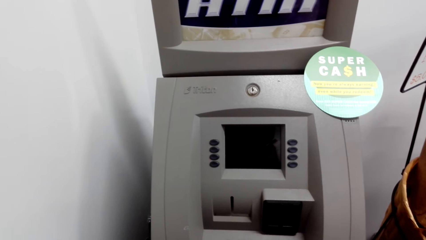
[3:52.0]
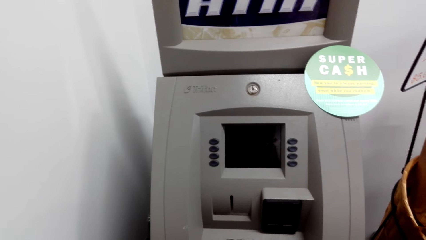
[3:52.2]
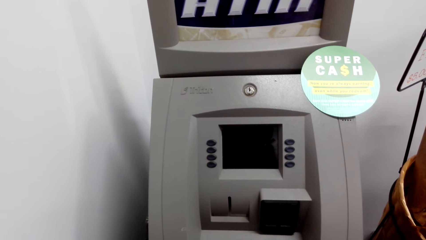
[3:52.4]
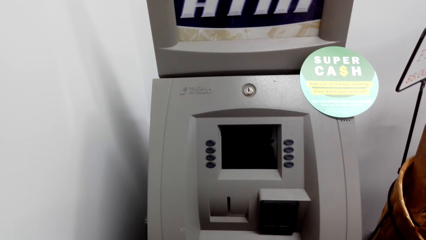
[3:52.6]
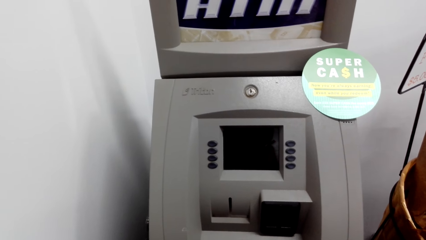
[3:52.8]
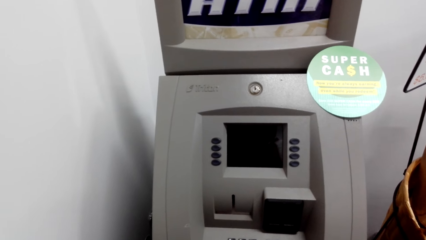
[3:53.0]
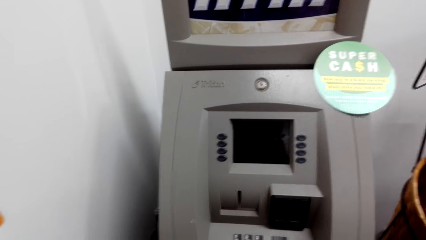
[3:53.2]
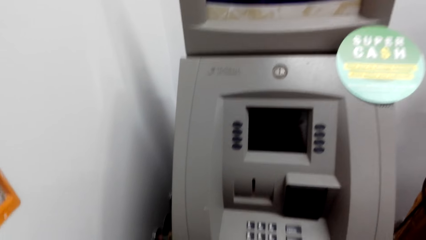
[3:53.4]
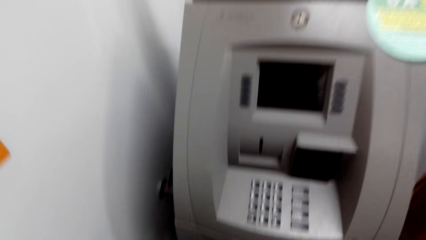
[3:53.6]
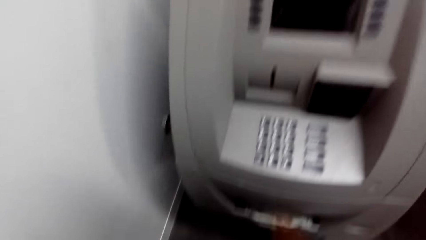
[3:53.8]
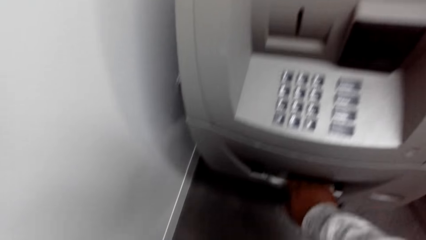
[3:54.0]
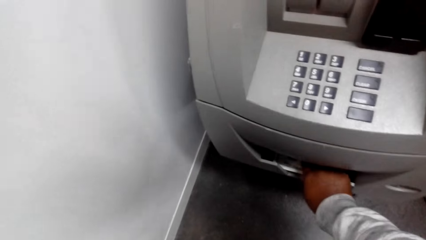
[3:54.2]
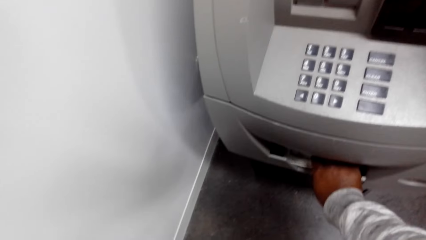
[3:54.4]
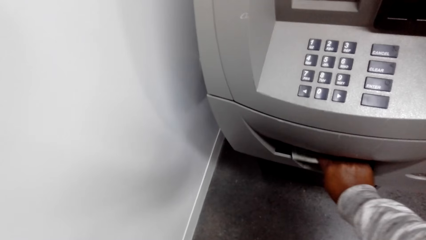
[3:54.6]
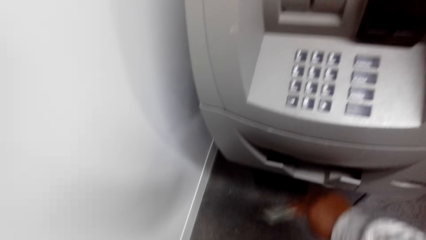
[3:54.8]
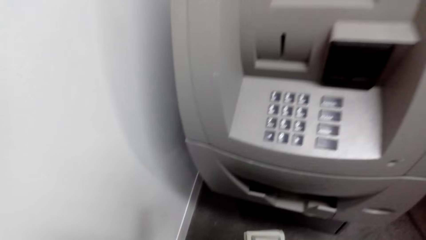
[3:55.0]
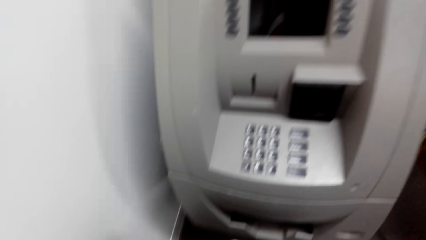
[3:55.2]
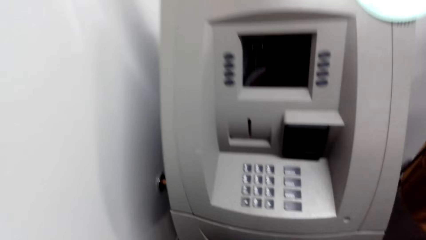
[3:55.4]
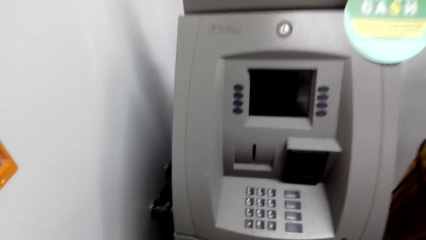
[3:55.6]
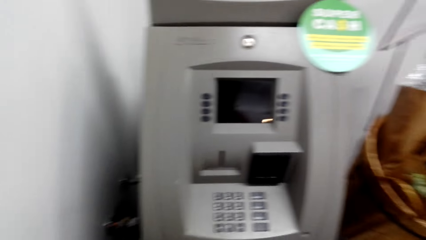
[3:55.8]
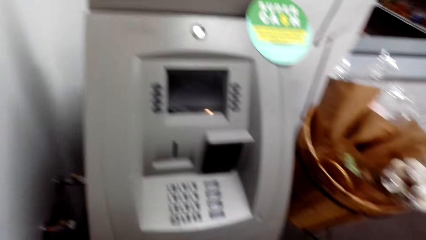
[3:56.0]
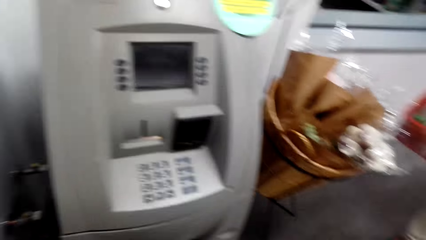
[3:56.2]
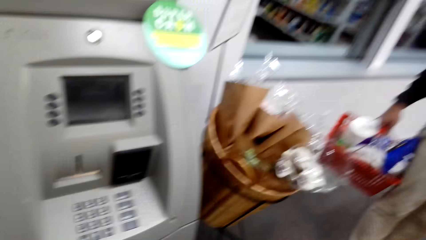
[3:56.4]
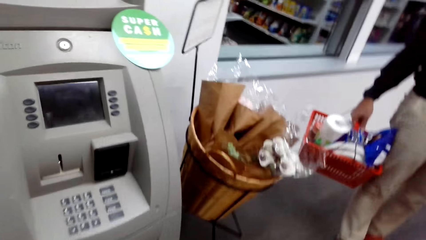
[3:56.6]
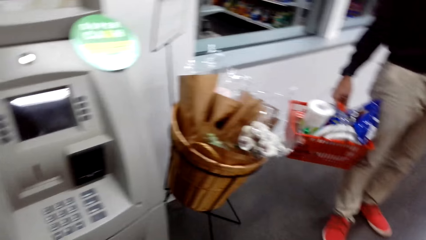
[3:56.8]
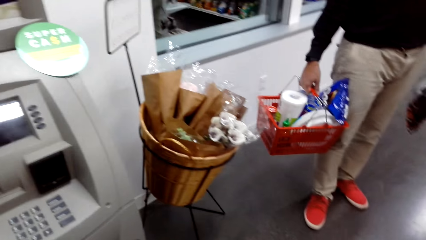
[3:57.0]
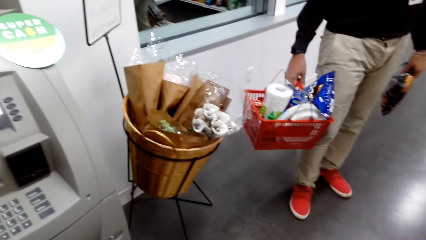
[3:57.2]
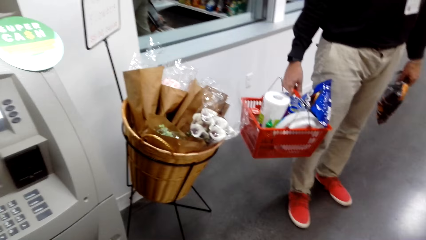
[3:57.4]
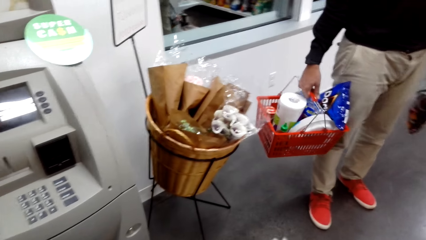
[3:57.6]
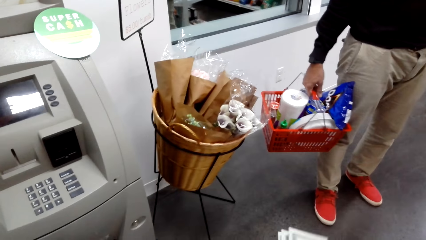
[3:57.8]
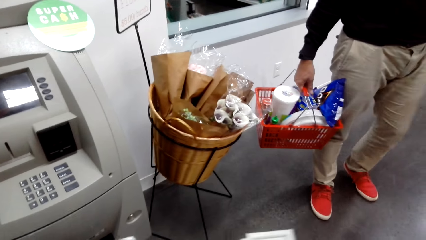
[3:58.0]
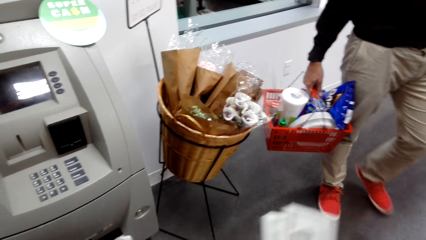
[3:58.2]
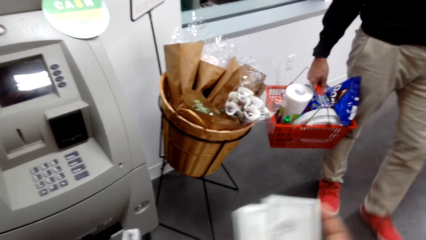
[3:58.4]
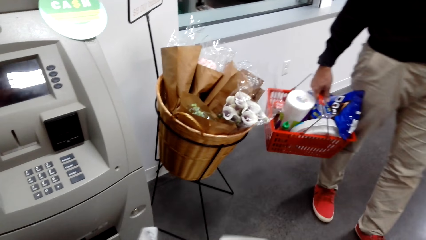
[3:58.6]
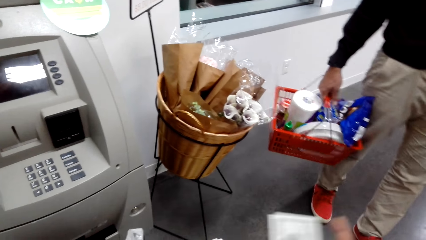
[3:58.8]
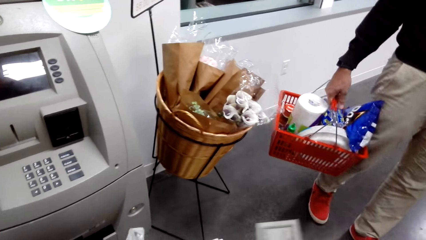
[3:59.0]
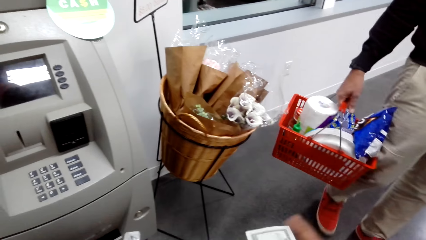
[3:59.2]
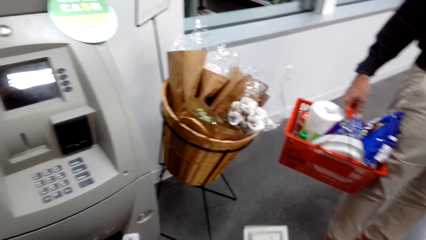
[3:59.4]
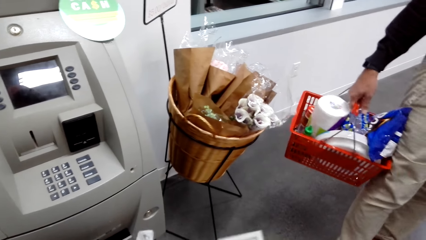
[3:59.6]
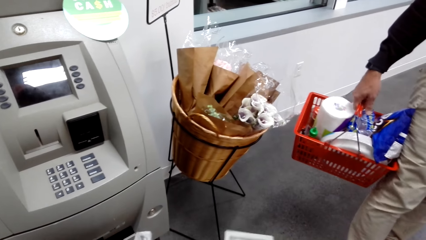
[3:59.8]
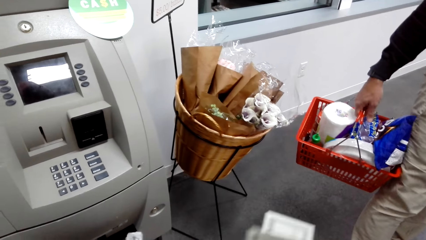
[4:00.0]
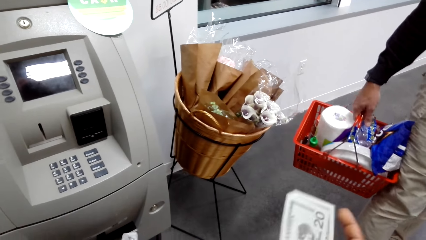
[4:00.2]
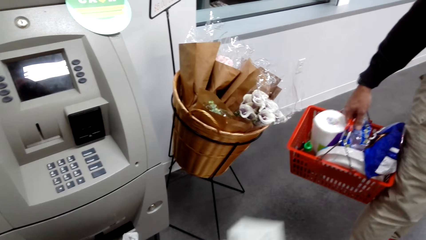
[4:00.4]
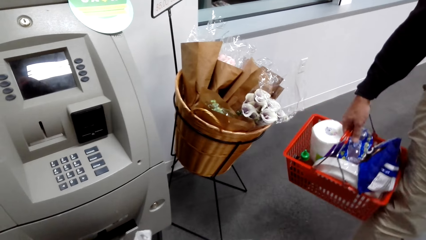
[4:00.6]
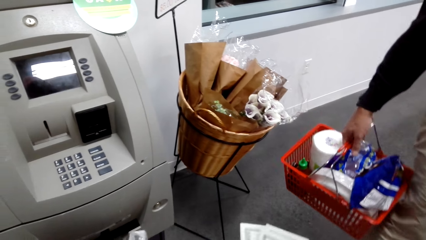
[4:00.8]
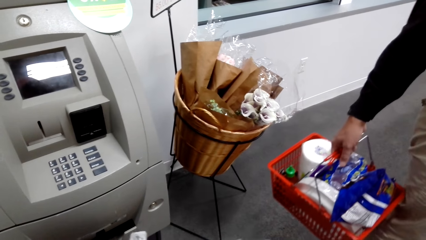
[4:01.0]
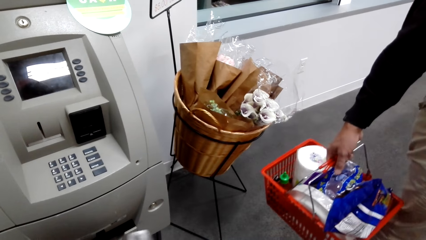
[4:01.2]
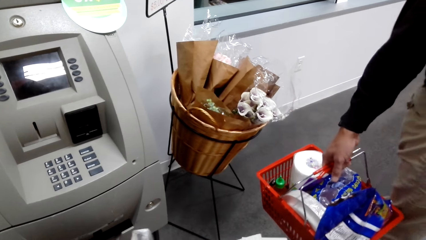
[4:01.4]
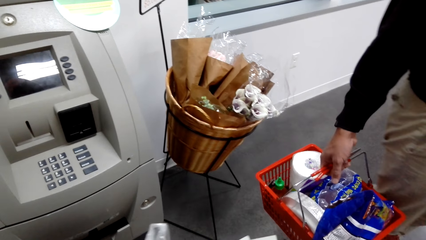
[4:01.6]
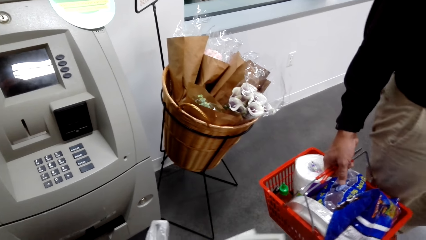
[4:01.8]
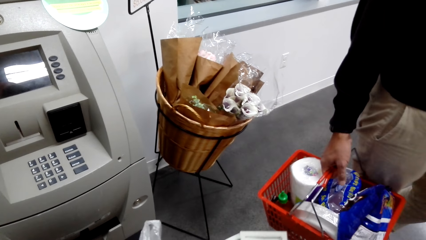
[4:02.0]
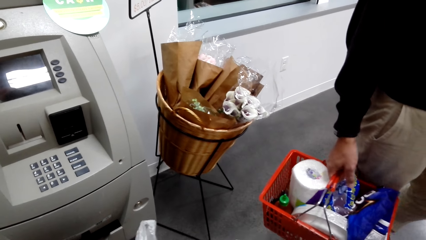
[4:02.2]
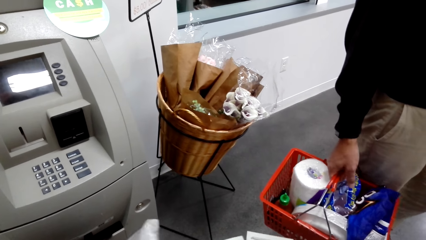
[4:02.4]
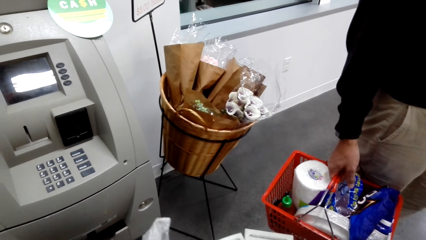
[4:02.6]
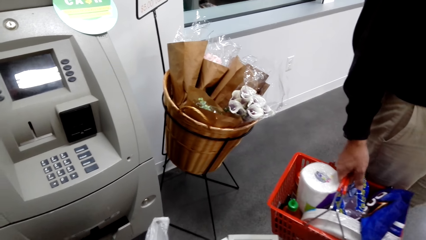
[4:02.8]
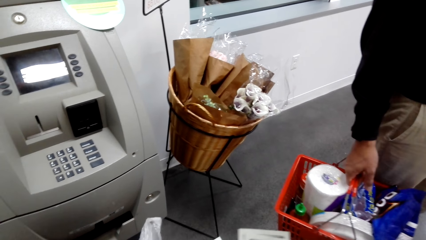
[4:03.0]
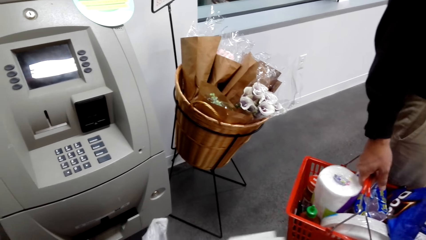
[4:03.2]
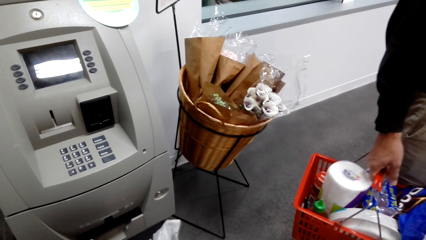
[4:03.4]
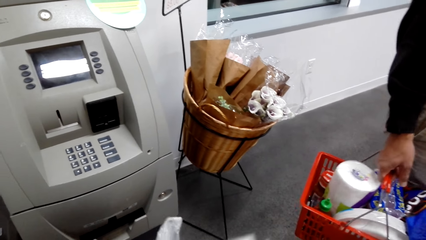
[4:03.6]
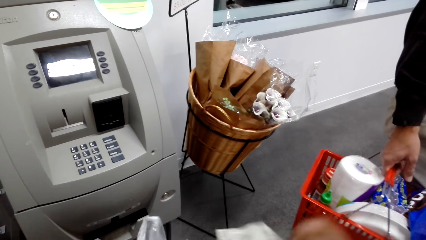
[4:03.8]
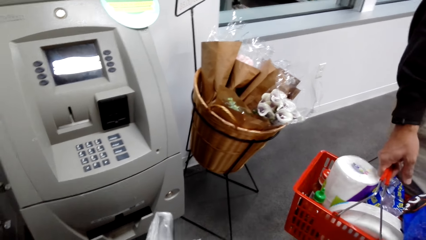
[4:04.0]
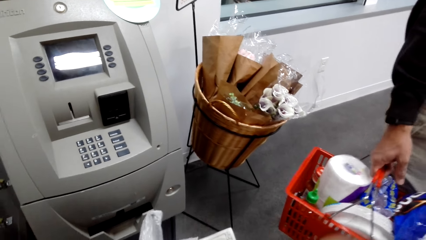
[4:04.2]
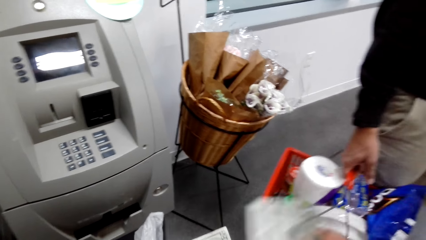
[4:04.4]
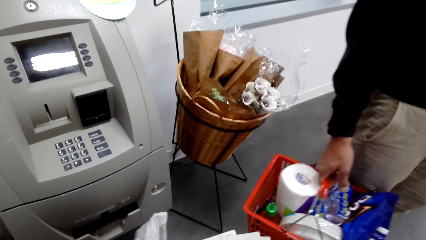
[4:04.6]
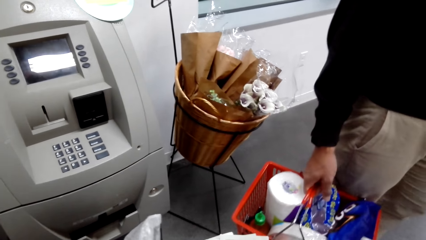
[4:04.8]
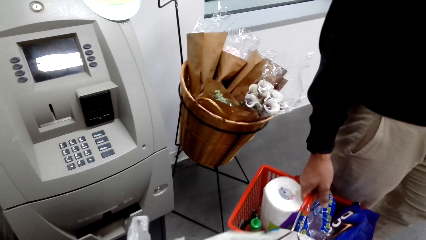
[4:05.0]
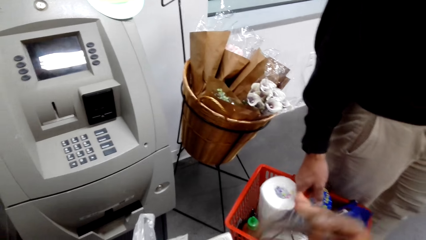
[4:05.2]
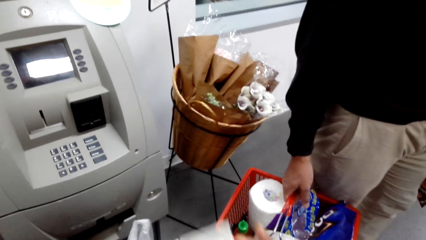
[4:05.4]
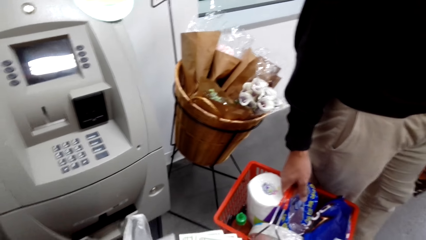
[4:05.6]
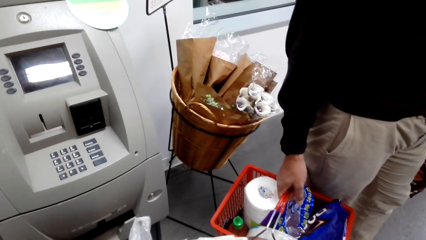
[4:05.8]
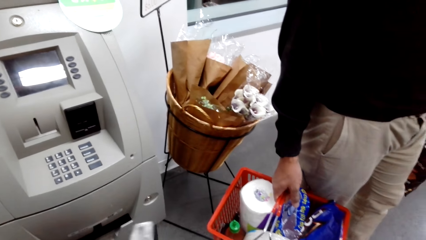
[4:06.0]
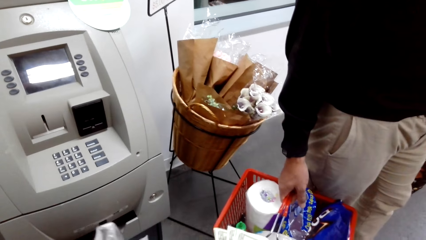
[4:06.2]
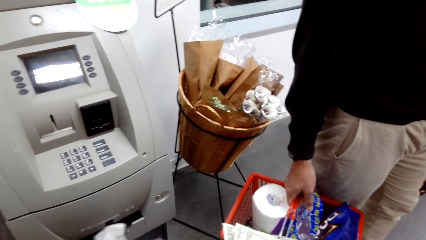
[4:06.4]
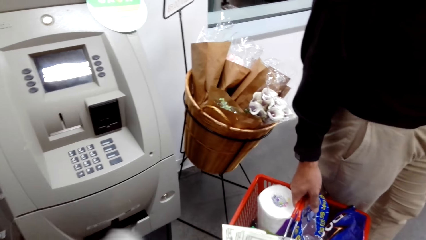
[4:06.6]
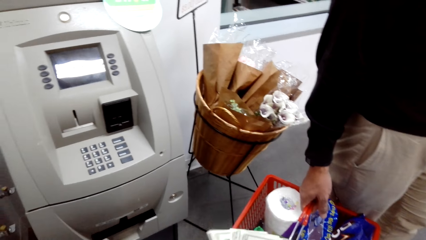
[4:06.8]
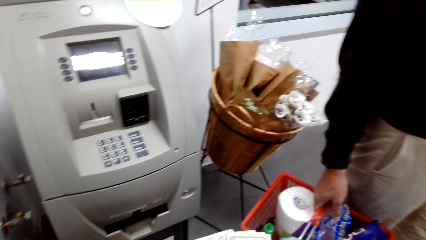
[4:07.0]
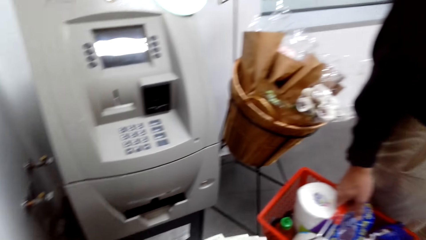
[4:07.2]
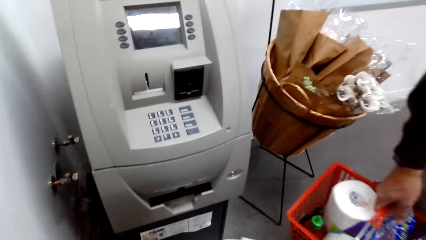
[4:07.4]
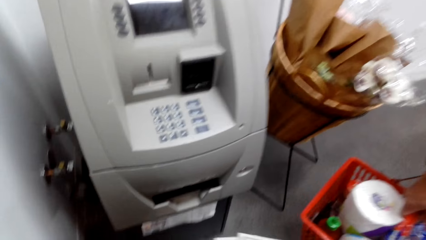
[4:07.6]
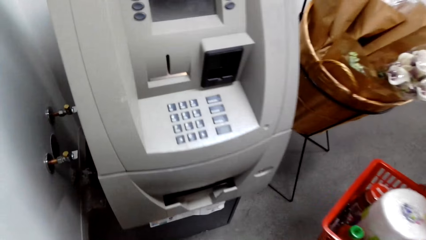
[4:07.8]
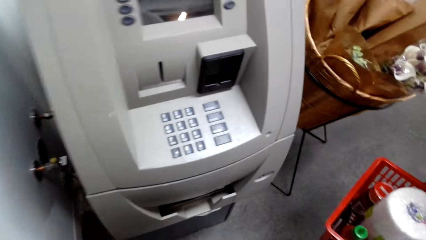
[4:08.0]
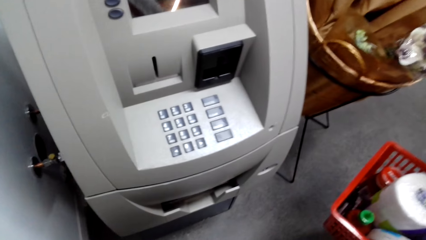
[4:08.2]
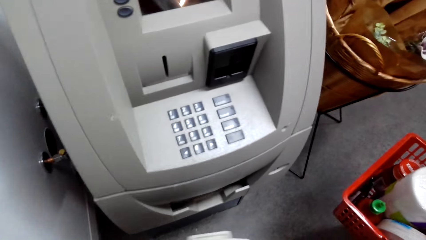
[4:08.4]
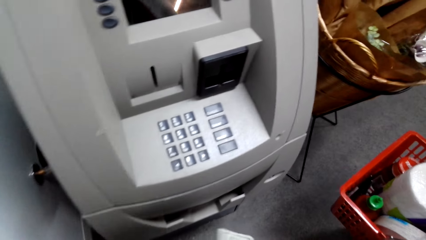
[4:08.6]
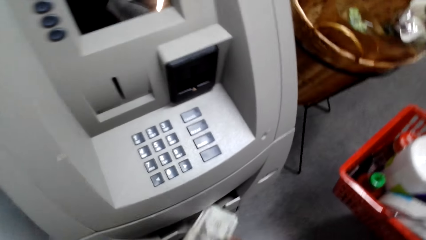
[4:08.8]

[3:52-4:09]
The camera wearer takes cash or money from the ATM. They dialogue with a man and turn around. The man holds a shopping basket and a bag of snack. The camera wearer dialogues with the man. The man holds the shopping basket. The camera wearer counts the money.
